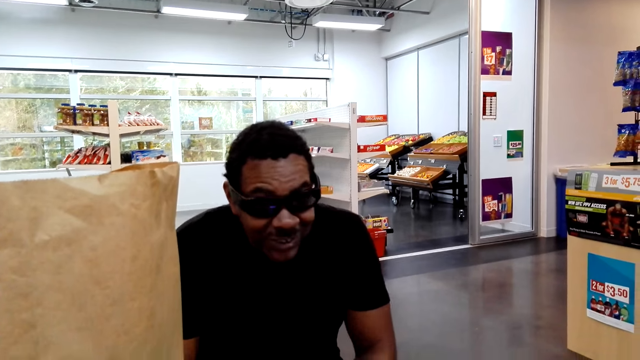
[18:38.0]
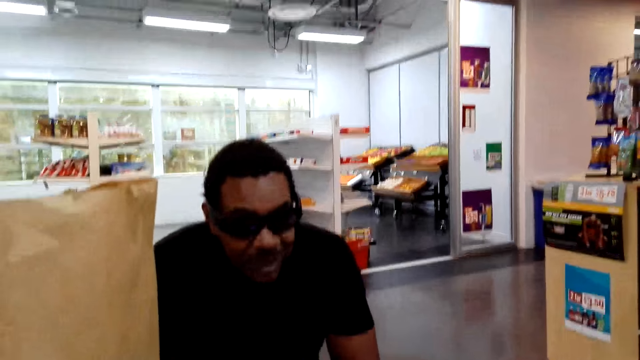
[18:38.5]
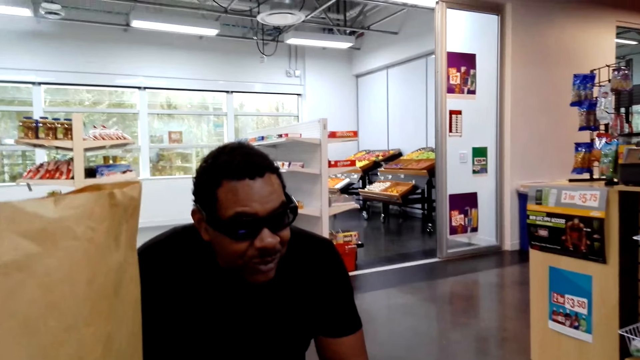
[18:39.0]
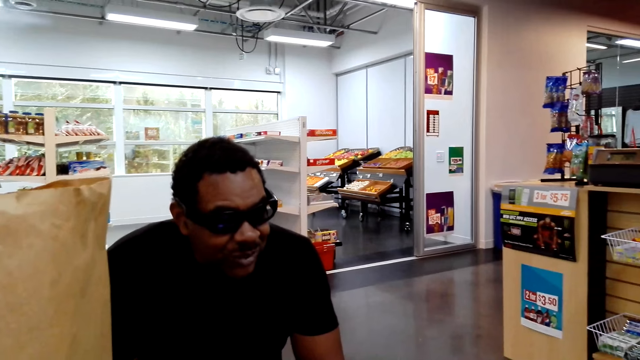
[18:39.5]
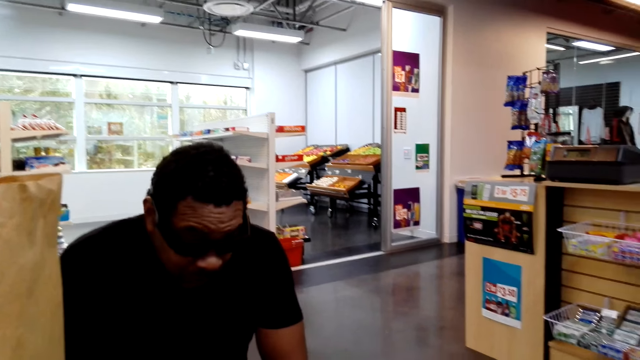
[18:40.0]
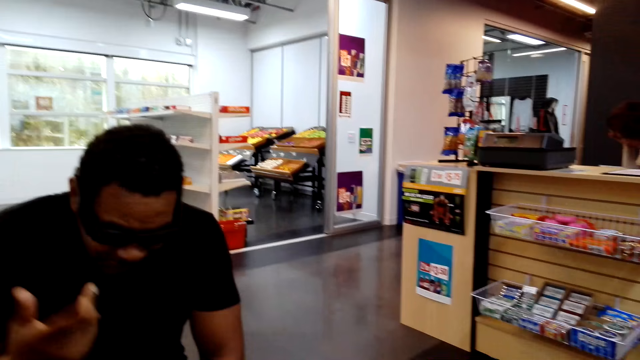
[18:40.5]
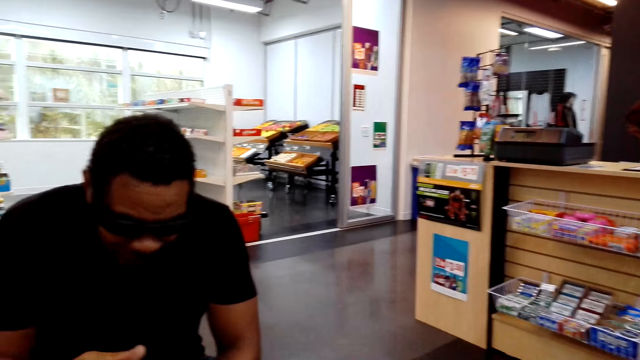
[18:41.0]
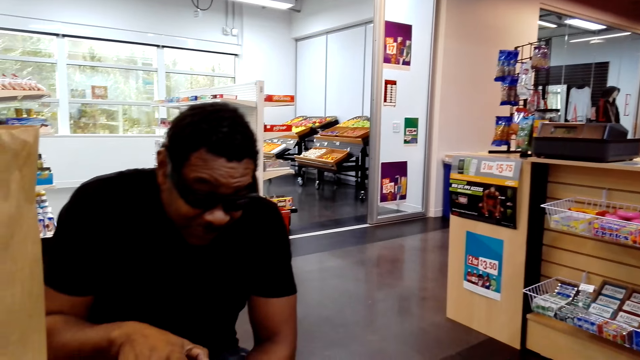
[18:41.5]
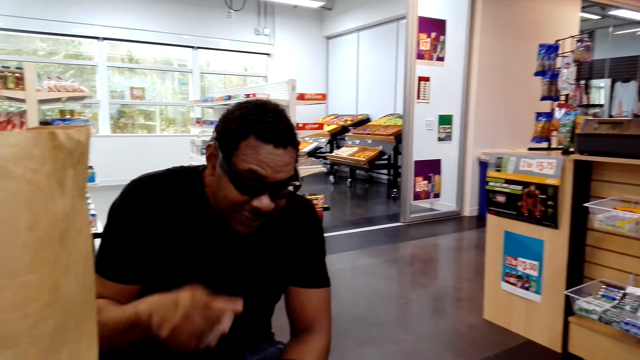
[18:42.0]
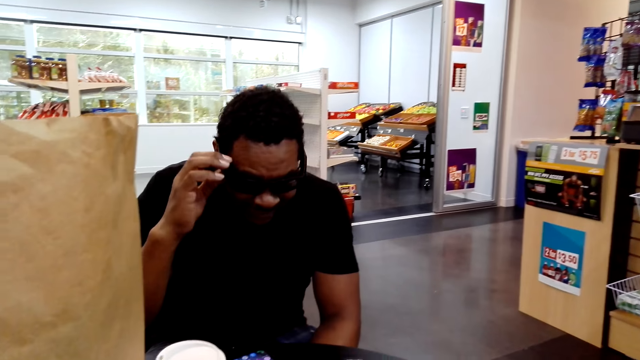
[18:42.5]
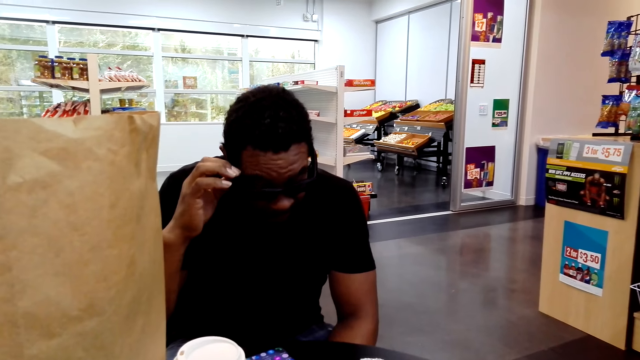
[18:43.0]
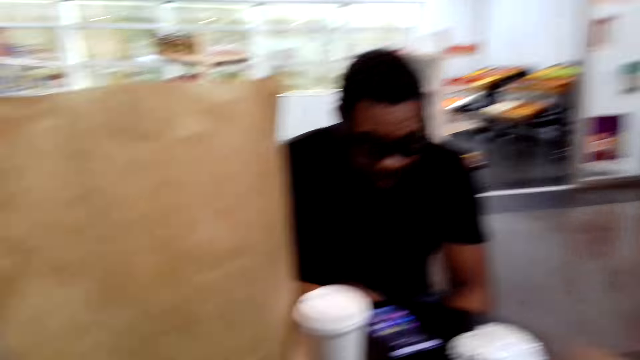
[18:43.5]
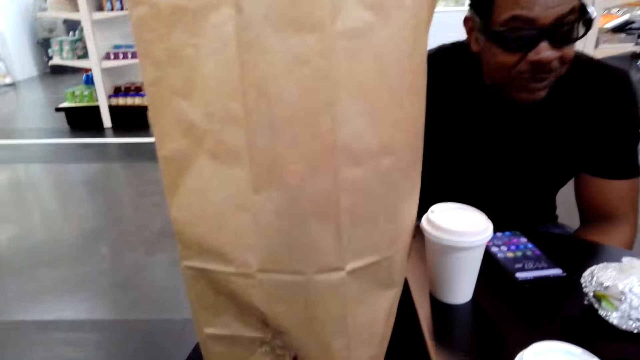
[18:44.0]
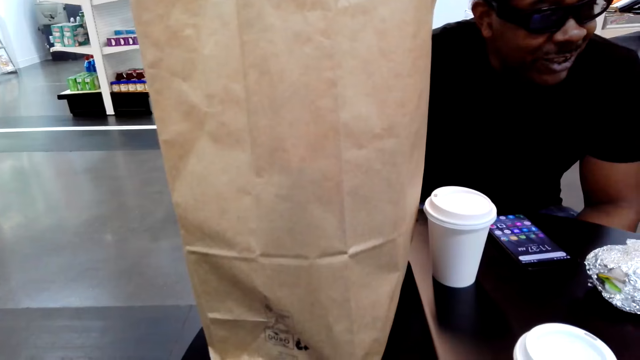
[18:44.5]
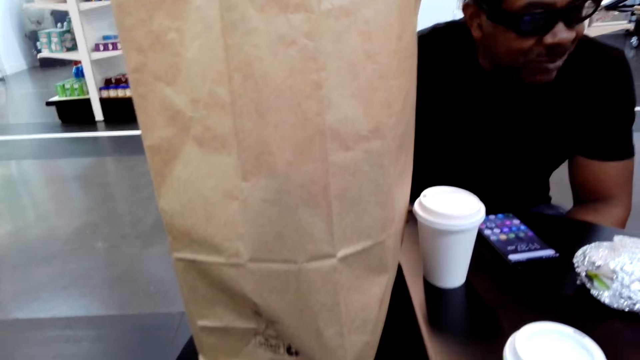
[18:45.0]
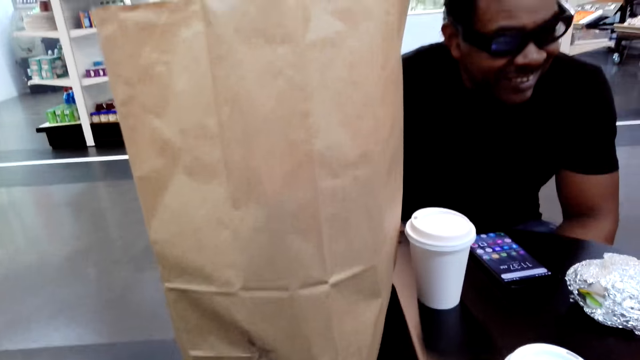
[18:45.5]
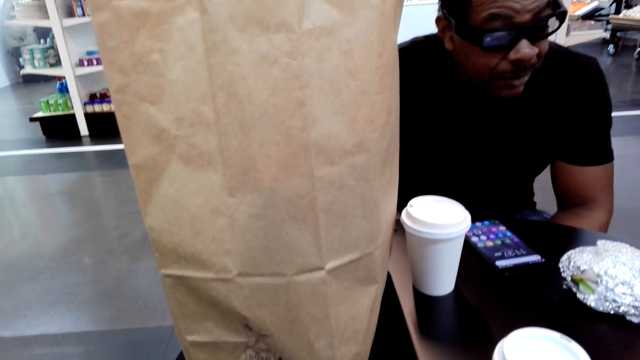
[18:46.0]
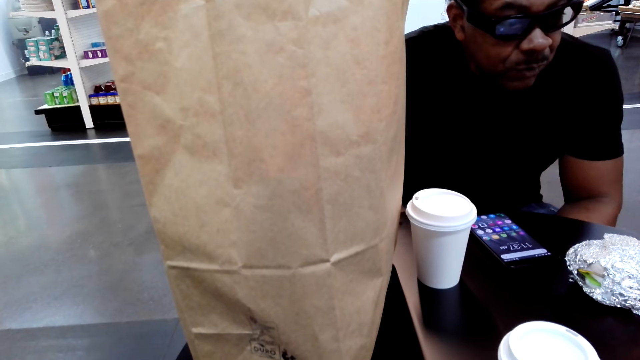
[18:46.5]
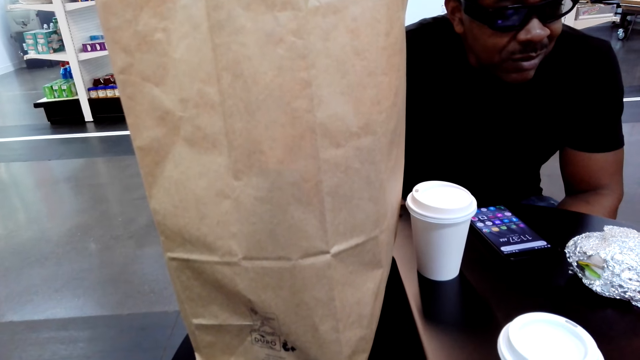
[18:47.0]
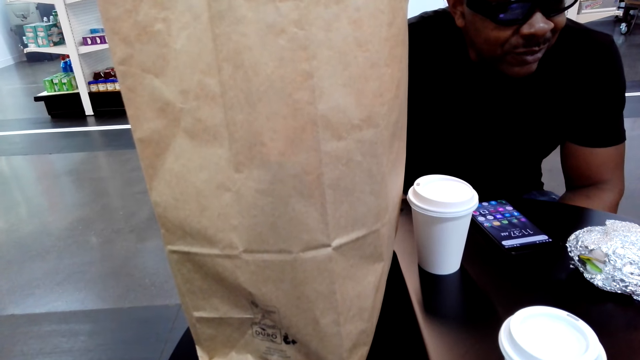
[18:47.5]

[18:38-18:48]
A person holds the glasses.

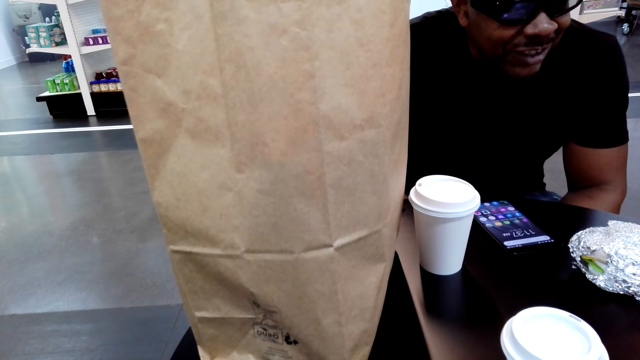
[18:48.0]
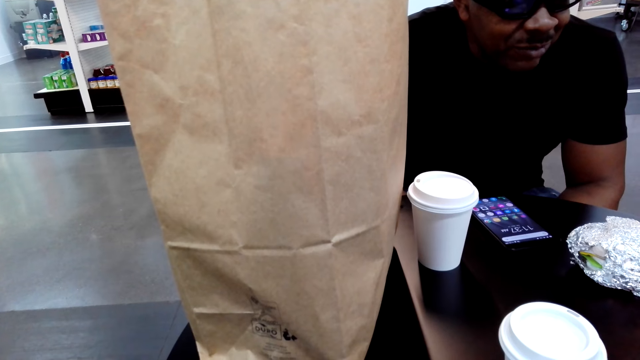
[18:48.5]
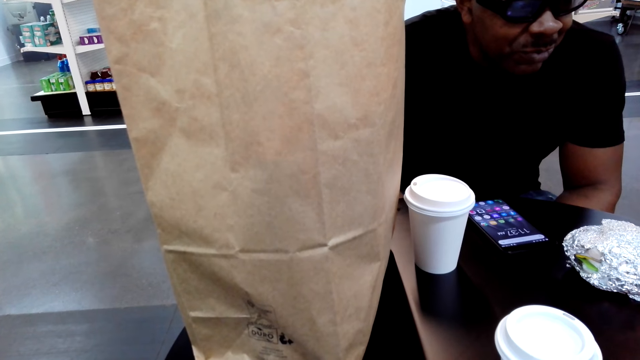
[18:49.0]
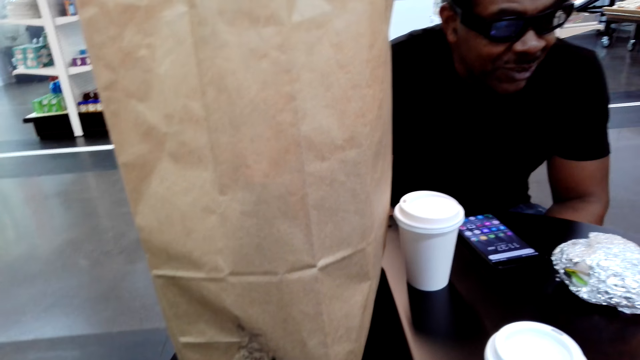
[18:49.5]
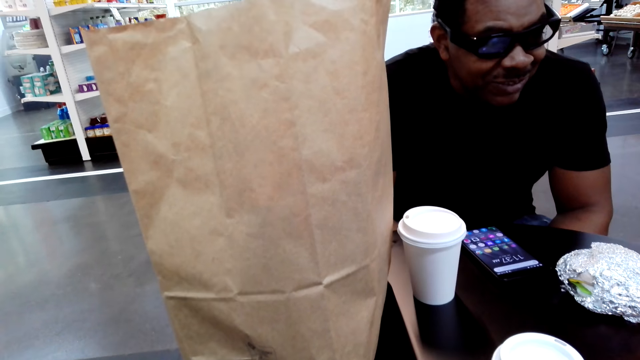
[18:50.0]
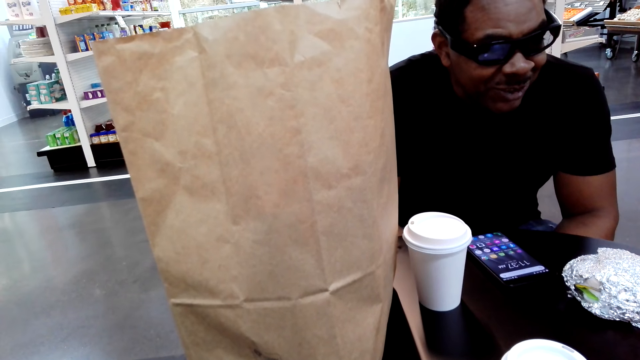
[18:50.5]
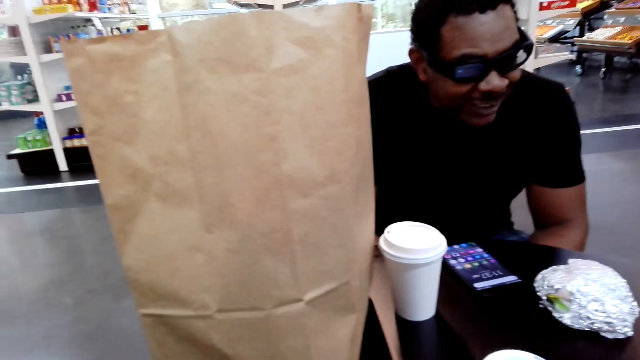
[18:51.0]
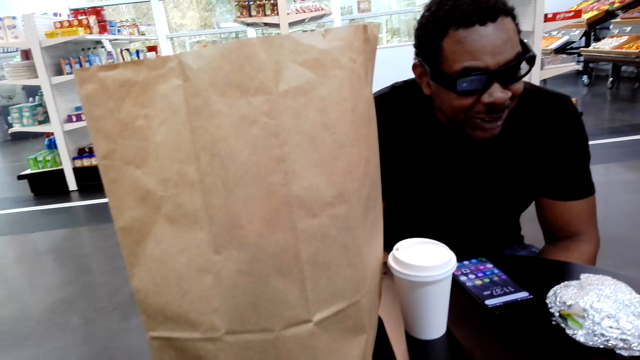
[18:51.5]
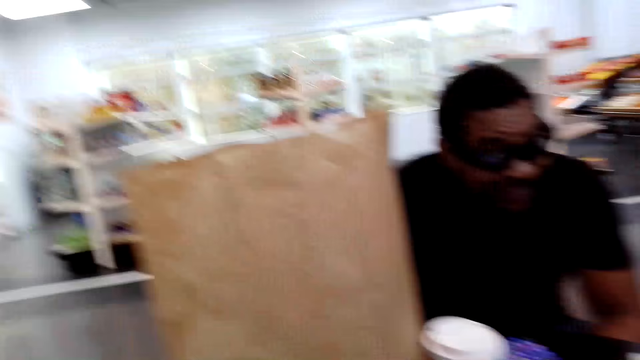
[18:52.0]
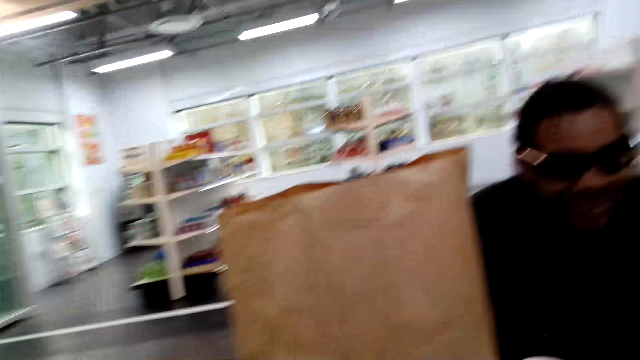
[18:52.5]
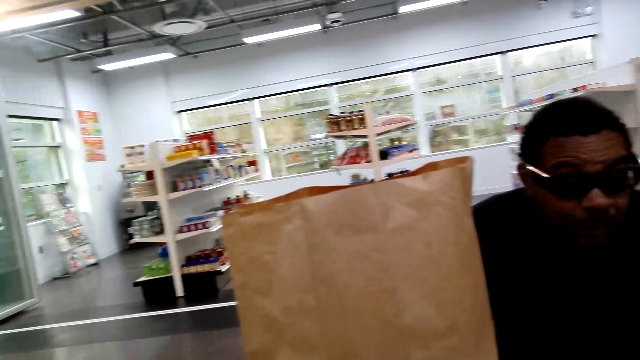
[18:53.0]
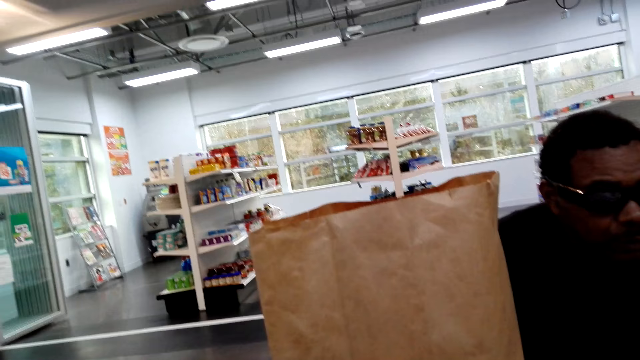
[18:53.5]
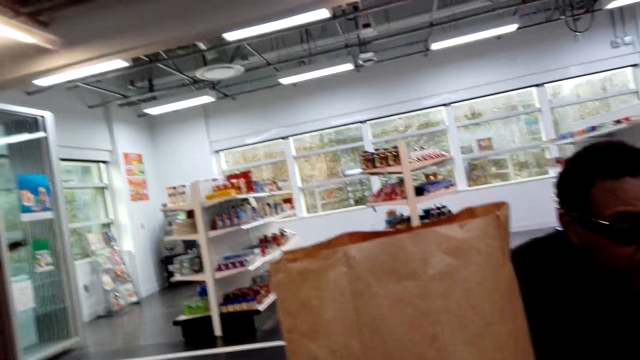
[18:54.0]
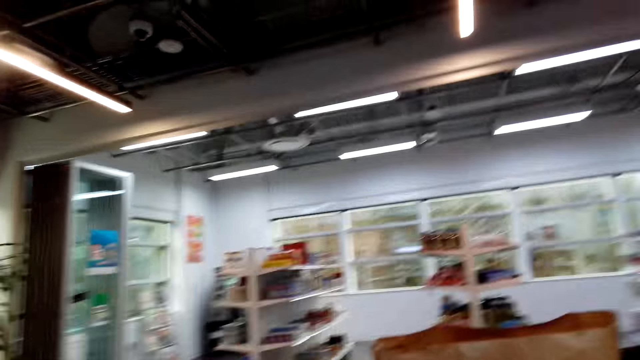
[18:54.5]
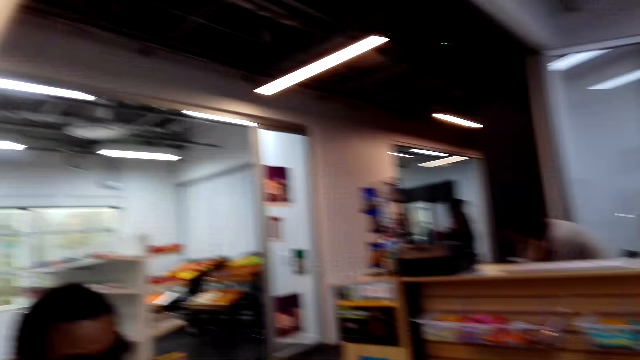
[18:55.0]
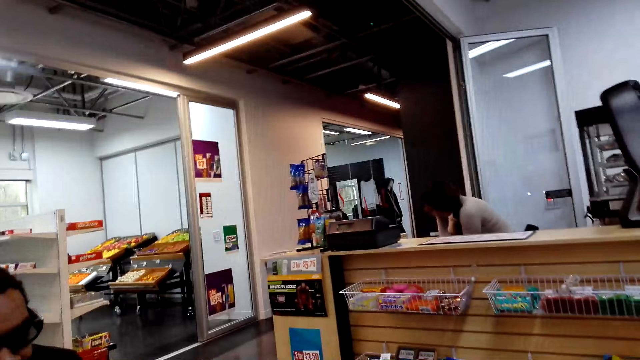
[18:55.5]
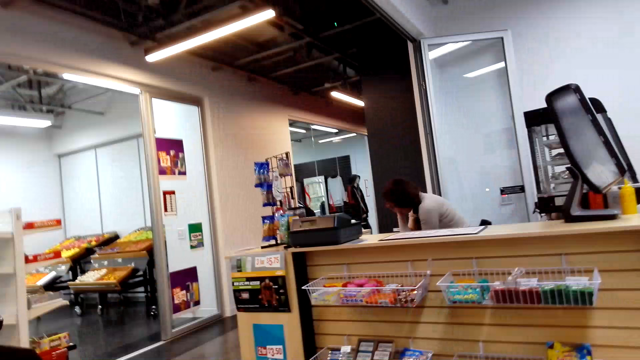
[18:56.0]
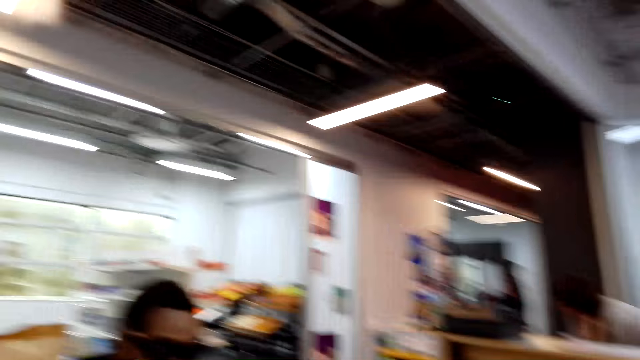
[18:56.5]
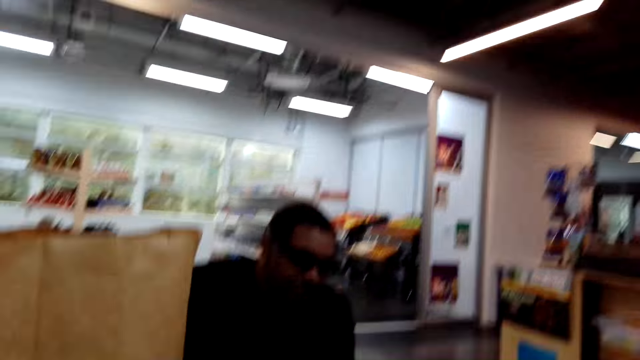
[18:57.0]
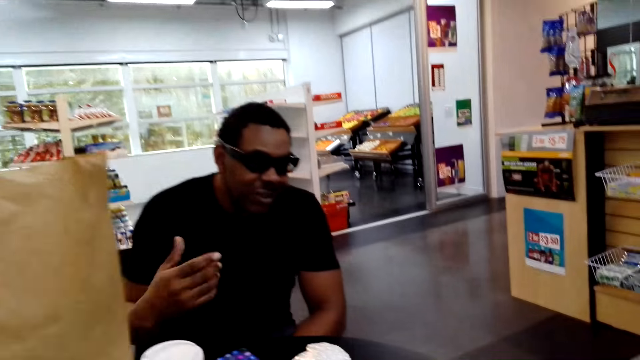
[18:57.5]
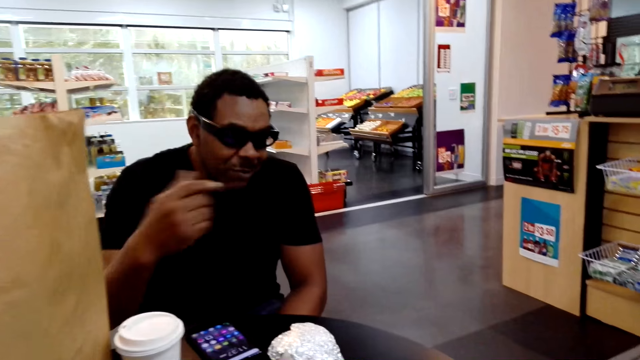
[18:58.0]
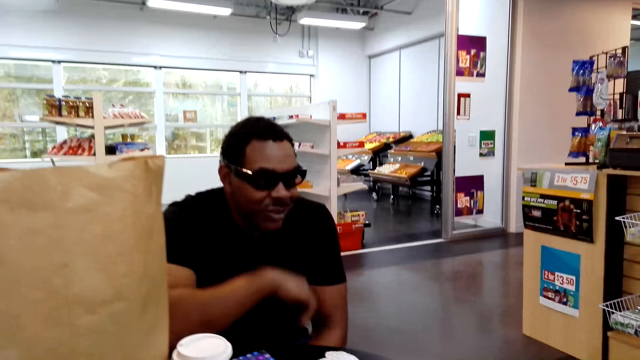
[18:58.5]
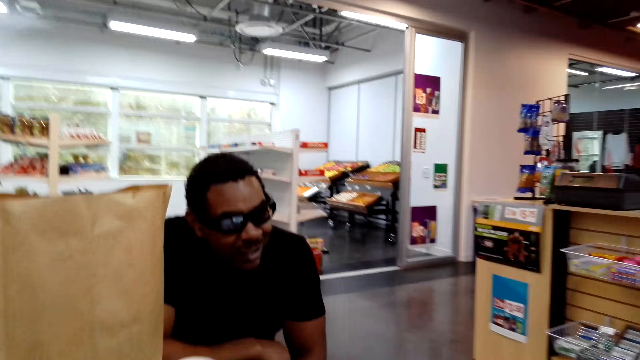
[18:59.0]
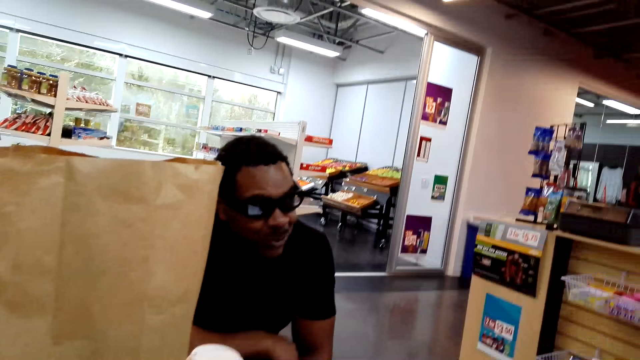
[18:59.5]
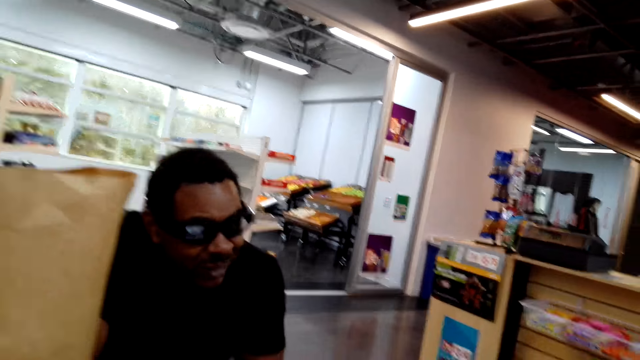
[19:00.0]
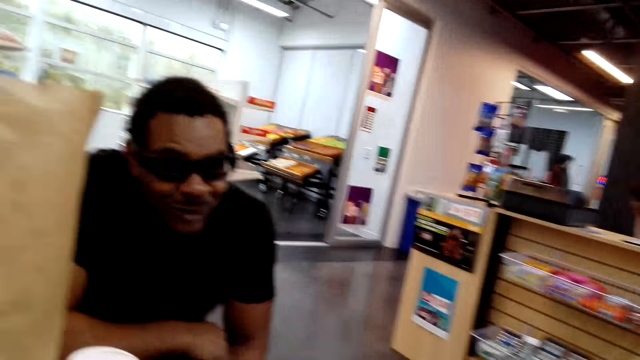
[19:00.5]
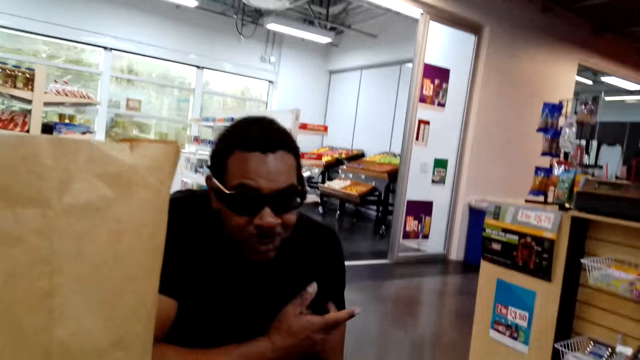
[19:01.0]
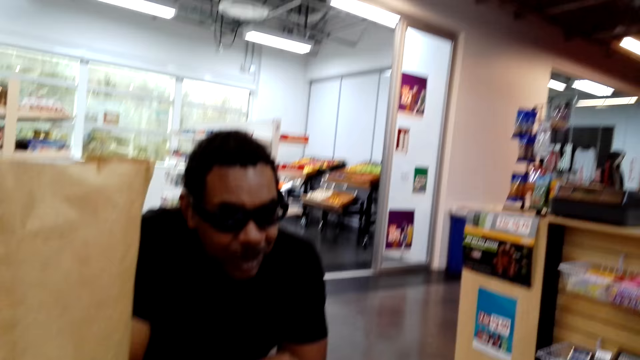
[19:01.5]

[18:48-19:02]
The camera wearer talks to a person. The person talks to the camera wearer.
